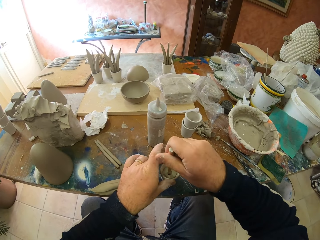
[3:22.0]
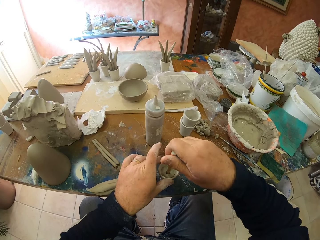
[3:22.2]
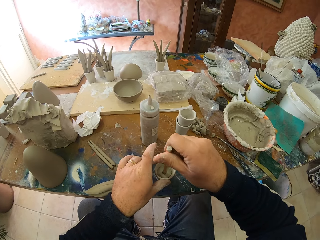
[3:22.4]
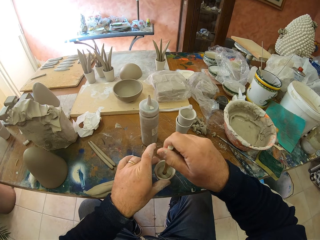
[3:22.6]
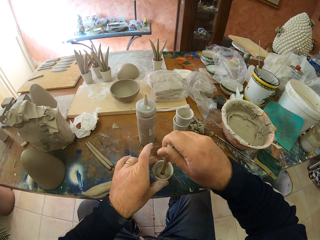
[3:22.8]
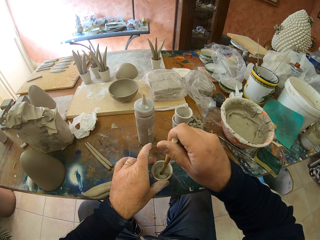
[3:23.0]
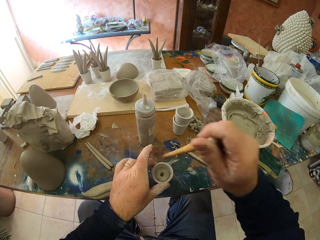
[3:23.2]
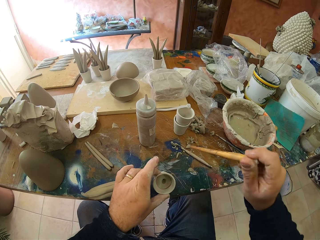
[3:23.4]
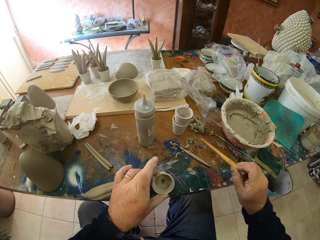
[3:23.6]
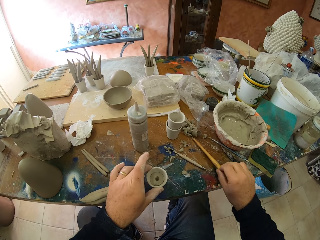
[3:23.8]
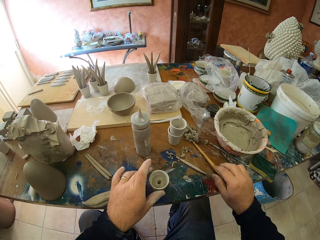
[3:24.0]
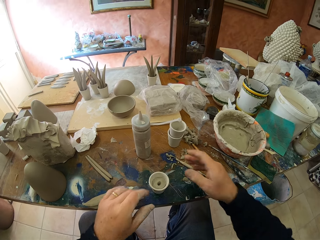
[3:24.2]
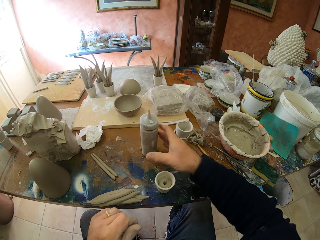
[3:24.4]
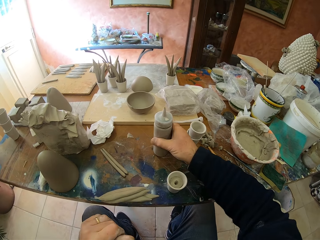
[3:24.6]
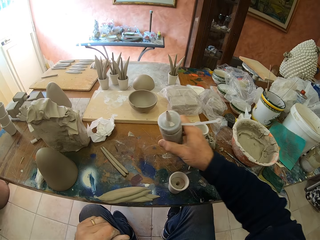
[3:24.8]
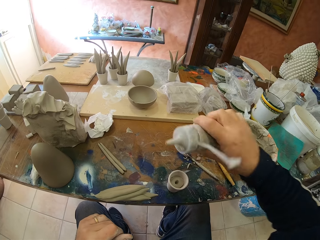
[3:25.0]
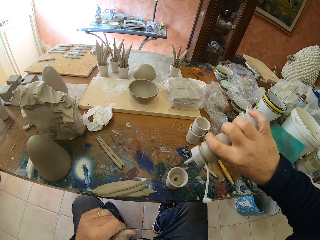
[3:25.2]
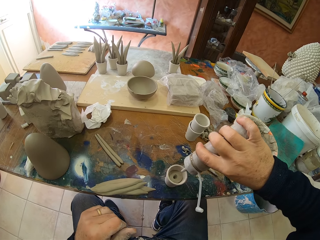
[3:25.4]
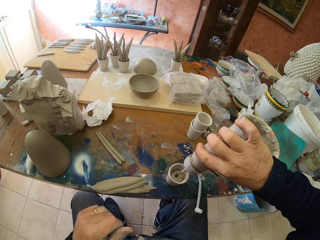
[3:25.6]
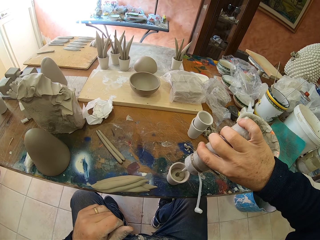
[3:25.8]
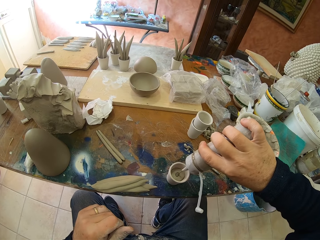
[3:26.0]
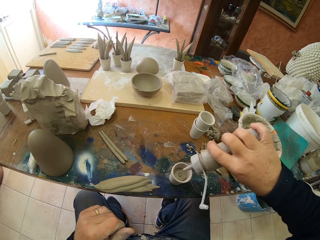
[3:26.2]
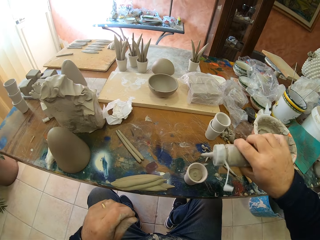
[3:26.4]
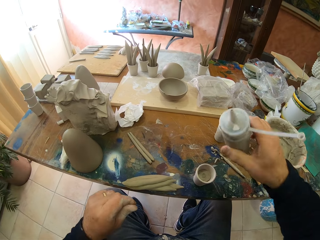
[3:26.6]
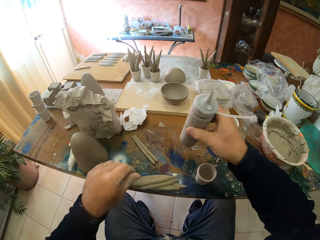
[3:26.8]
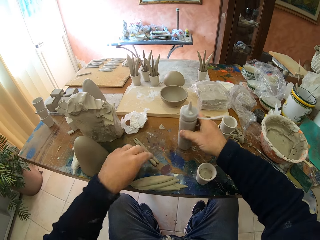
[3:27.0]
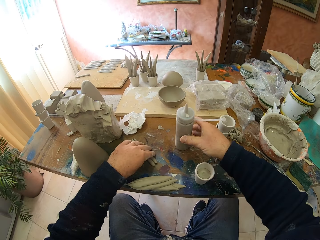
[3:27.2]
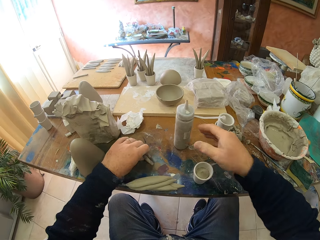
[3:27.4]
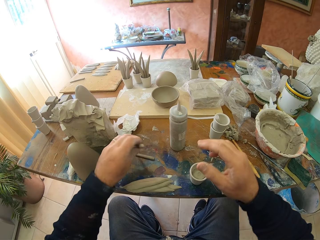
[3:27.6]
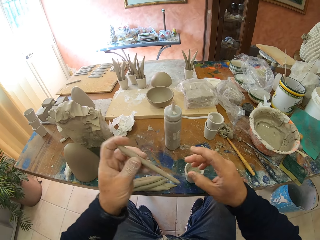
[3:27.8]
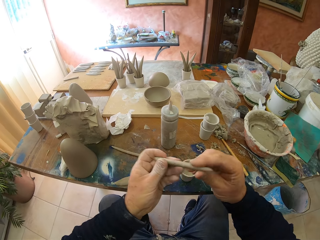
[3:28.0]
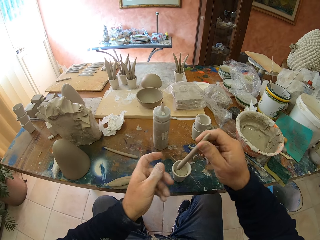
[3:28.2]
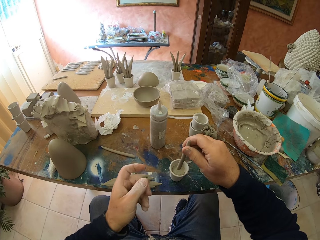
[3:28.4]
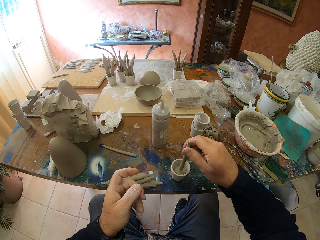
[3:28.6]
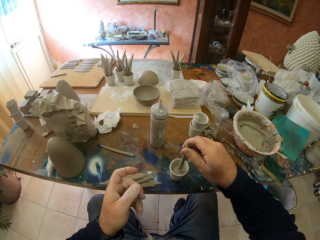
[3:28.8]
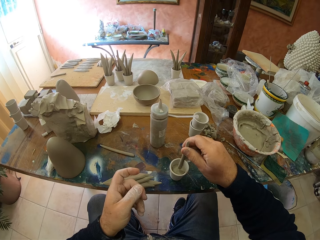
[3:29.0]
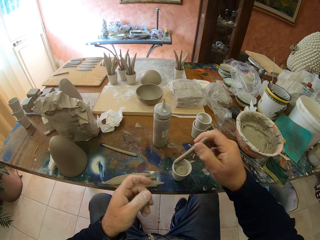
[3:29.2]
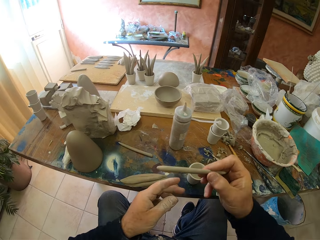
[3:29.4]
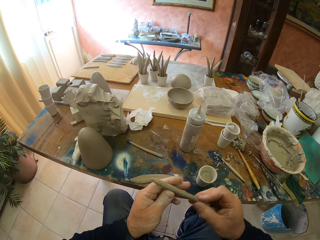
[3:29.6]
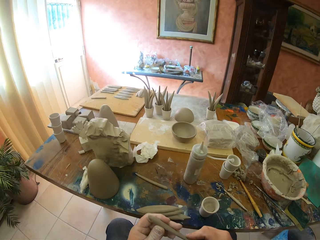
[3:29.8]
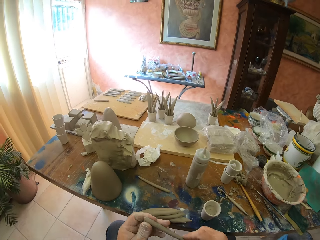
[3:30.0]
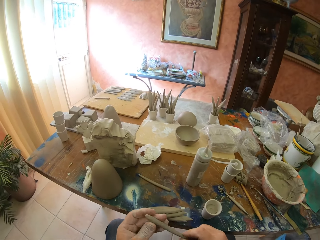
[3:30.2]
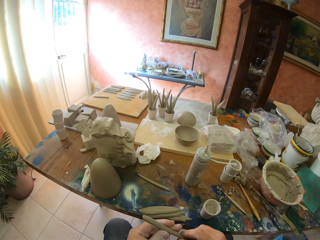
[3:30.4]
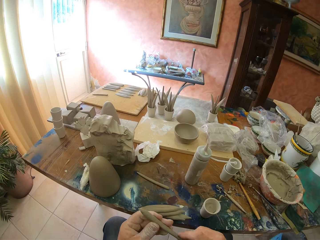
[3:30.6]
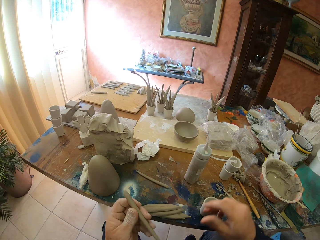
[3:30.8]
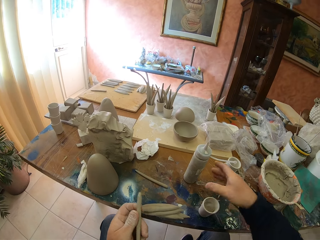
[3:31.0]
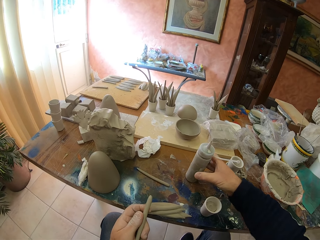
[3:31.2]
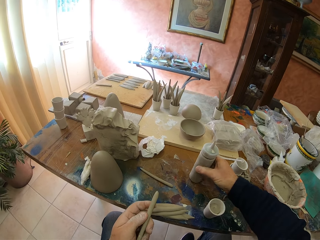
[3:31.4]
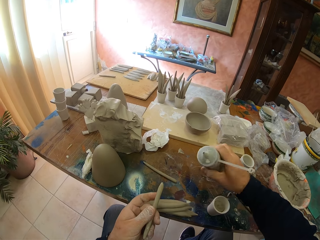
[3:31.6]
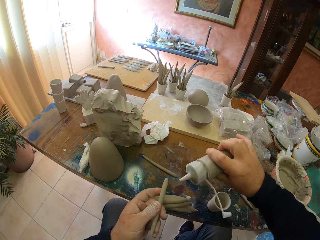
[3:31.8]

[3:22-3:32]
The camera wearer grabs the stick. They place the stick on the table. They pick up a bottle on the table. They pour the clay solution on the pottery. They place the bottle on the table.

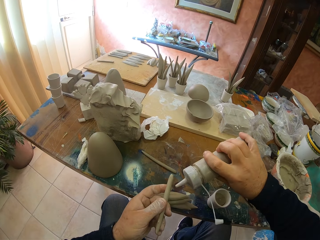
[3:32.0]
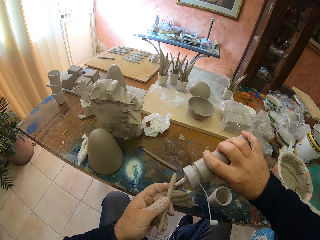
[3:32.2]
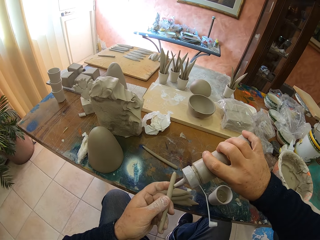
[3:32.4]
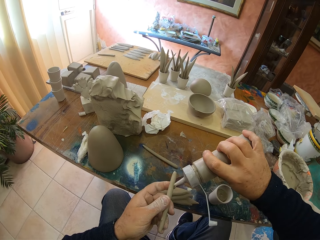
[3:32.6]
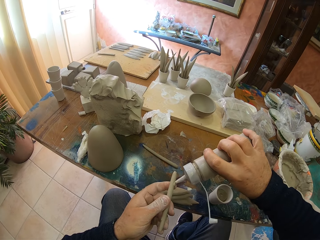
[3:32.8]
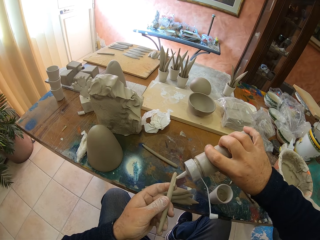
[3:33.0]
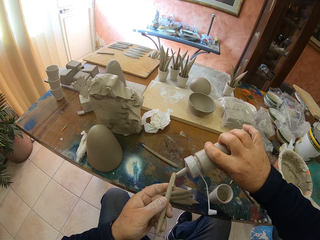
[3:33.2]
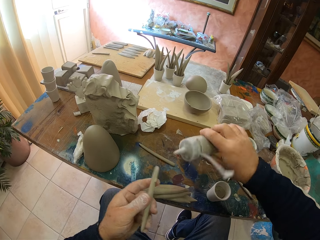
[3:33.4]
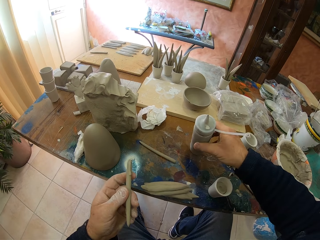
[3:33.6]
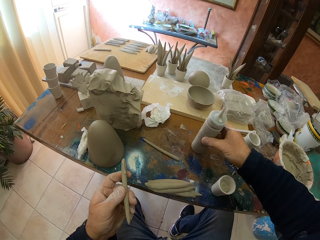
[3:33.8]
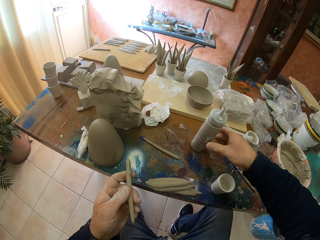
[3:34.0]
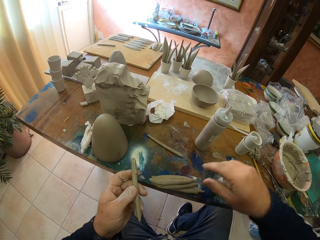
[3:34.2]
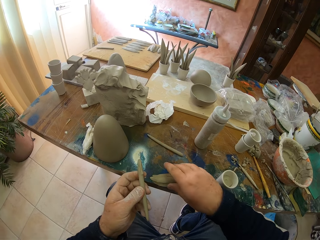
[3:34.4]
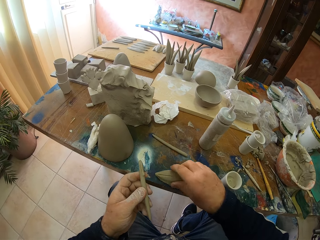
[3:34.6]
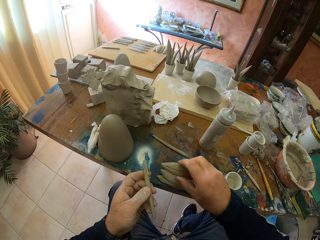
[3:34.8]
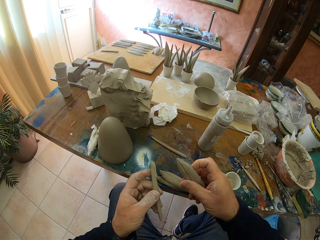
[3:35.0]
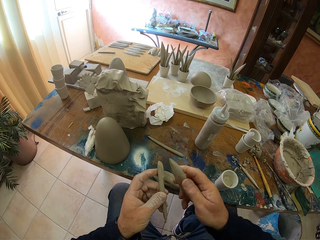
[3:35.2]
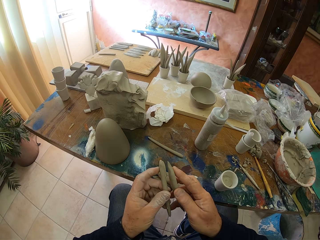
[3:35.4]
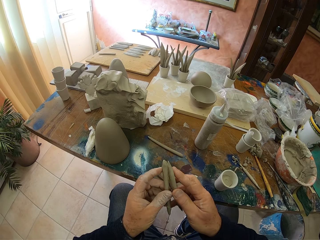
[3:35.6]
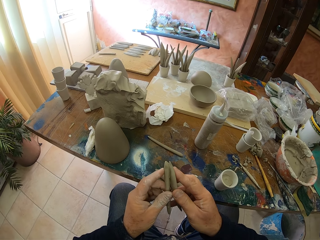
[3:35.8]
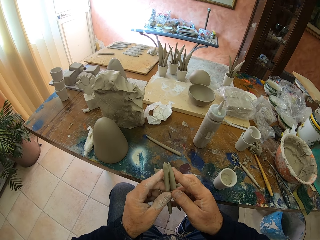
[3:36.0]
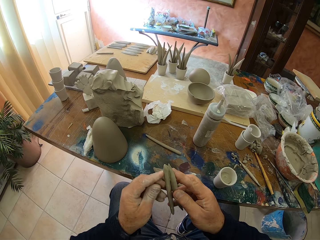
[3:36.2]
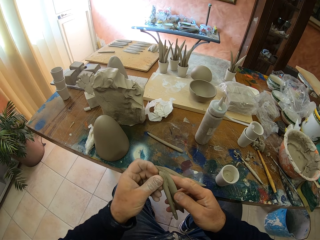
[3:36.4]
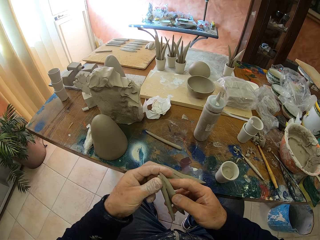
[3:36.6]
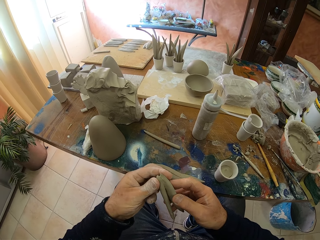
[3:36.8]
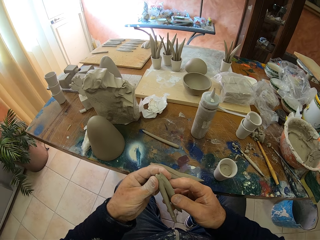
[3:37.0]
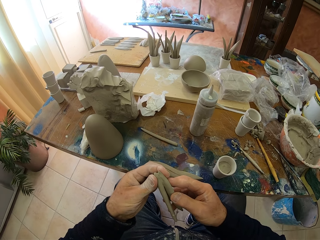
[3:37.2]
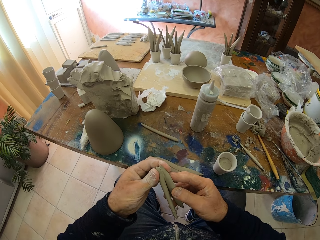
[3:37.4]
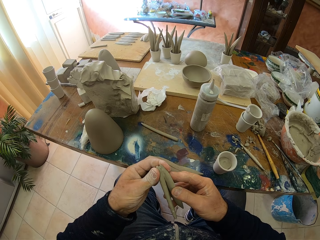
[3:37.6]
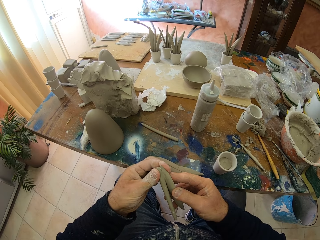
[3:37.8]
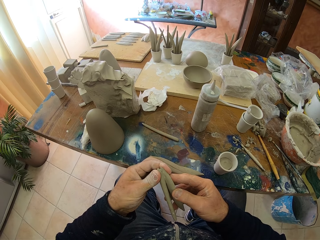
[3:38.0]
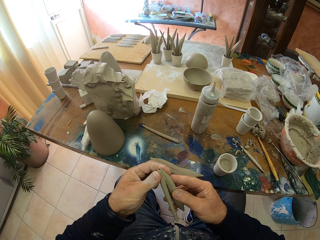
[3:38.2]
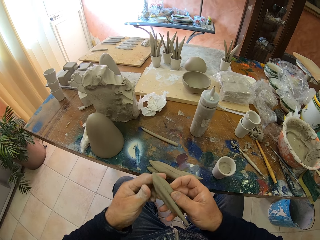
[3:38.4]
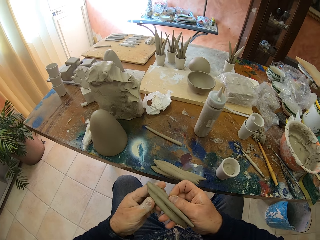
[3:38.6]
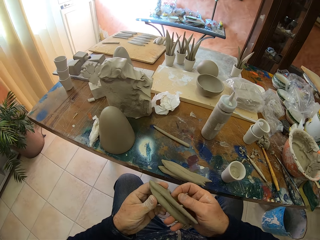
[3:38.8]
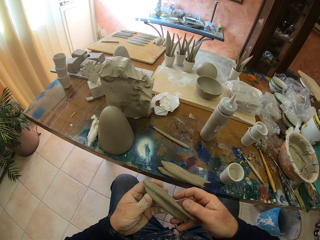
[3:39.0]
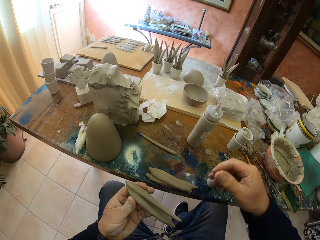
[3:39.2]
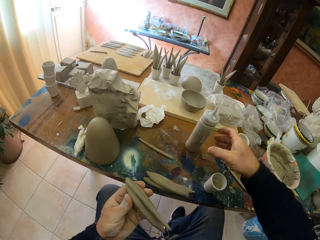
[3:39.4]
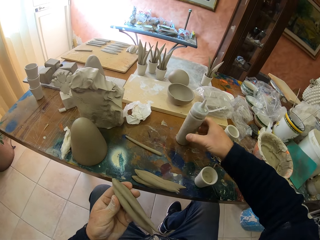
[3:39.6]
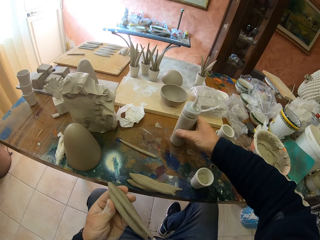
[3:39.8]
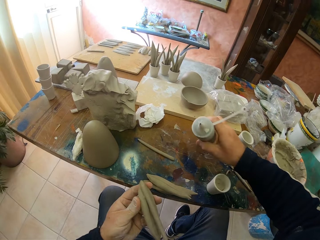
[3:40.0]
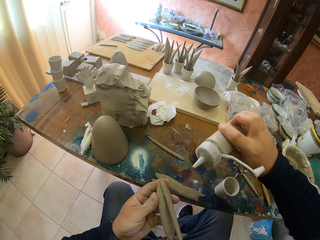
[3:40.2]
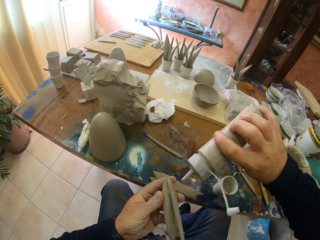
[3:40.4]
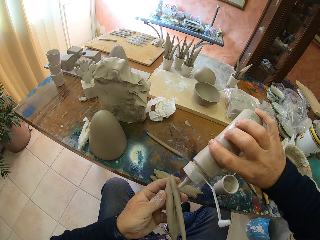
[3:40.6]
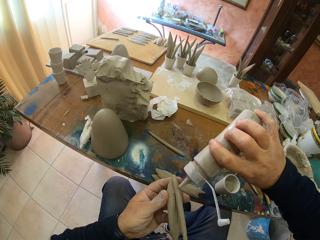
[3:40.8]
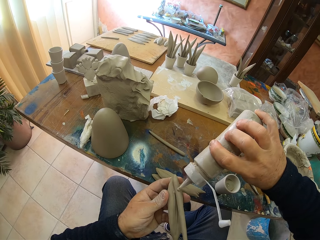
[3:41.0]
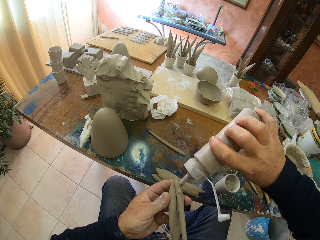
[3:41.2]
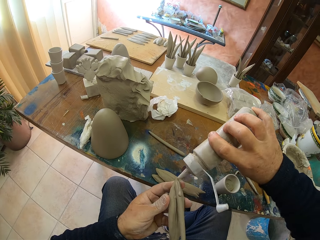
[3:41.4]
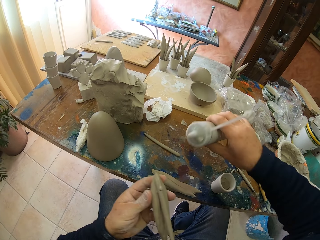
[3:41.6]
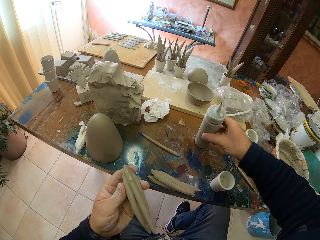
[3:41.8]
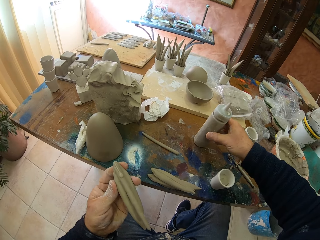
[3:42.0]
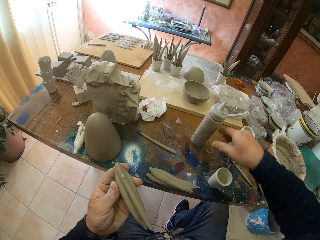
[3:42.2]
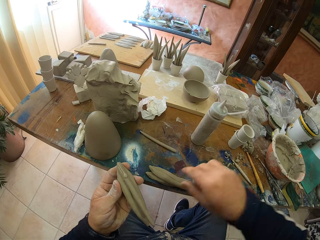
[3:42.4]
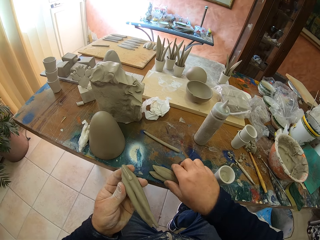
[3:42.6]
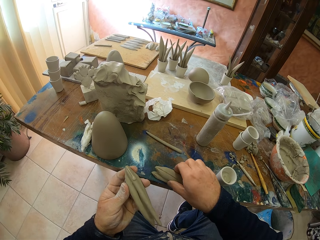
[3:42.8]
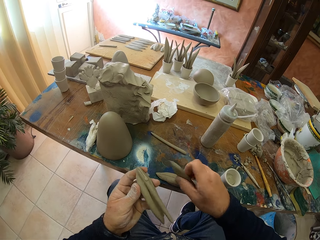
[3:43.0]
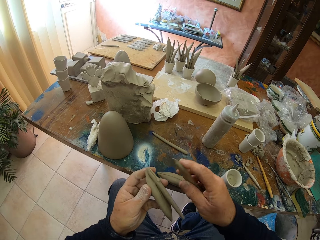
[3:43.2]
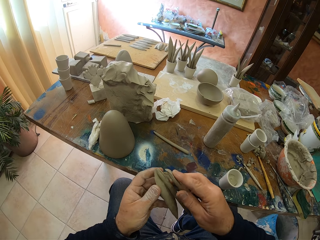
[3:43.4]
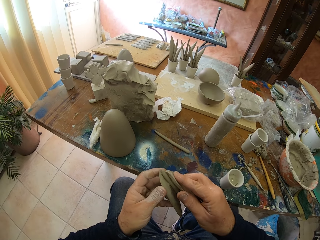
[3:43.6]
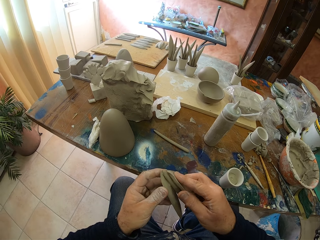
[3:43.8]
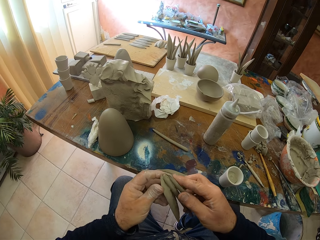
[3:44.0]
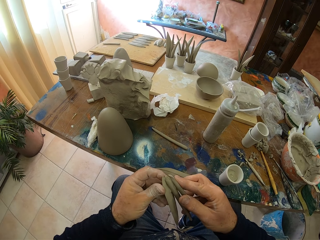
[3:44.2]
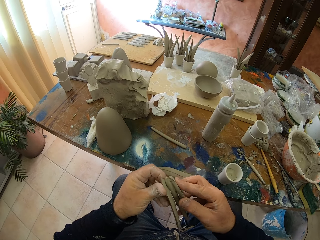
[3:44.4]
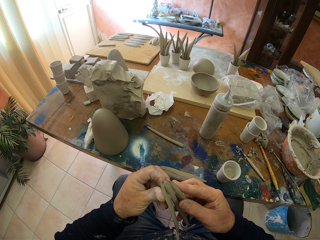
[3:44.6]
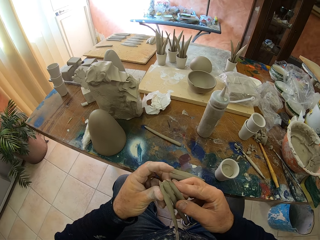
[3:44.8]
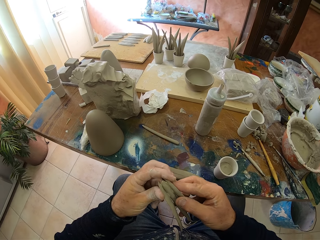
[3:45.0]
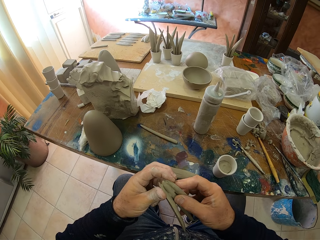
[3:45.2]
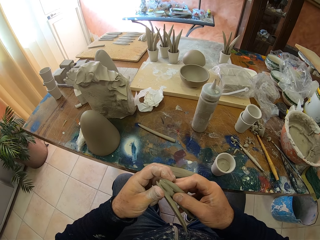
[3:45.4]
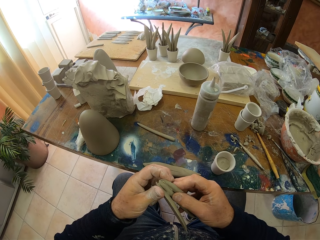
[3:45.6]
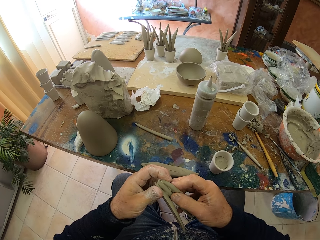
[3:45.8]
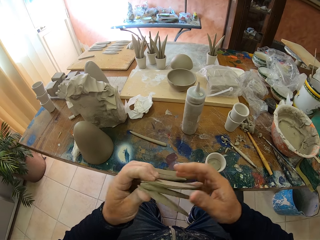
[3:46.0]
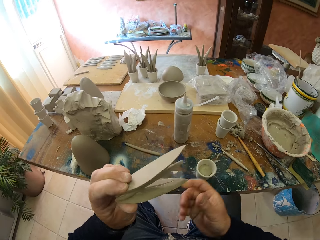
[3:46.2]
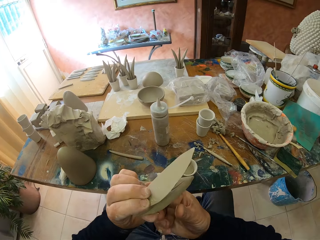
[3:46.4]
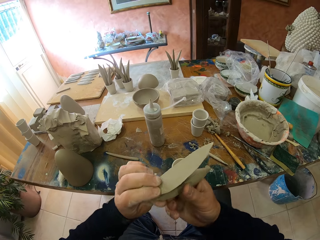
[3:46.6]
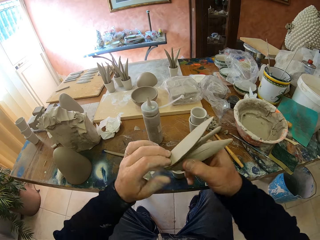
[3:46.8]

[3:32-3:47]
The camera wearer picks up the bottle on the table. They pour the clay solution on the pottery. They place the bottle on the table. They pick up the pottery on the table. They attach the pottery together. They pick up the bottle on the table. They pour the clay solution on the pottery. They place the bottle on the table. They pick up the pottery on the table. They attach the pottery together.
